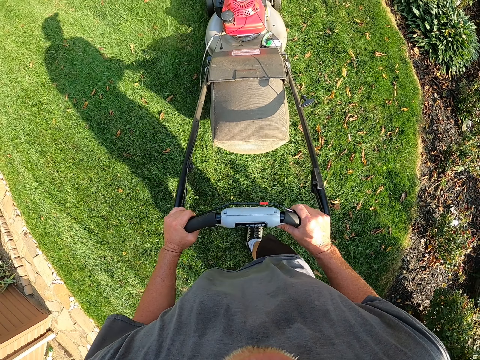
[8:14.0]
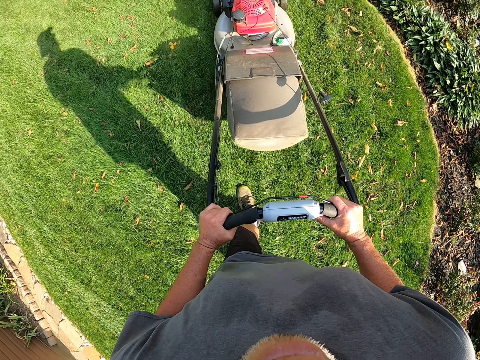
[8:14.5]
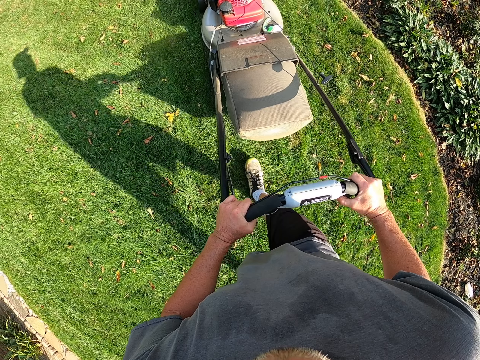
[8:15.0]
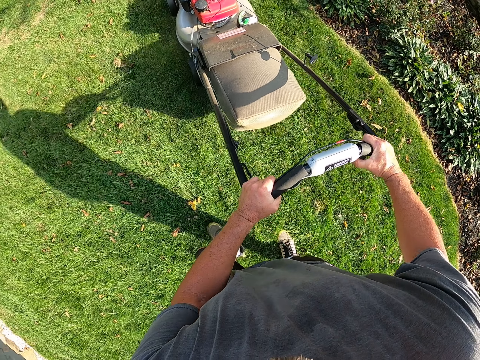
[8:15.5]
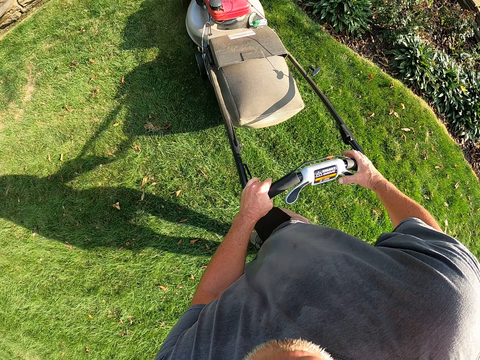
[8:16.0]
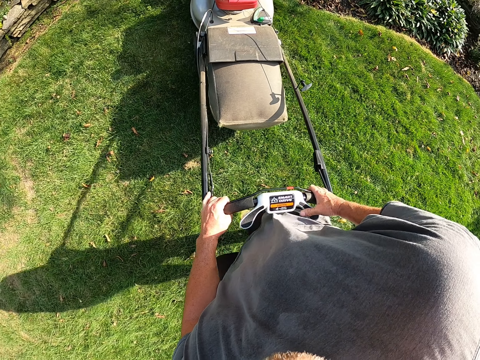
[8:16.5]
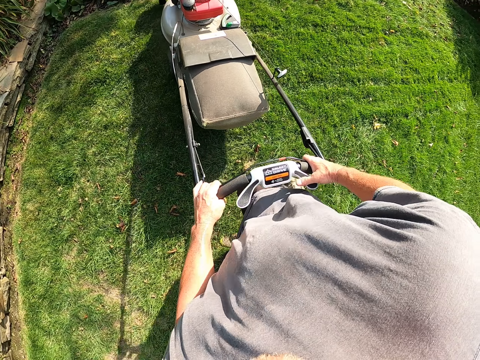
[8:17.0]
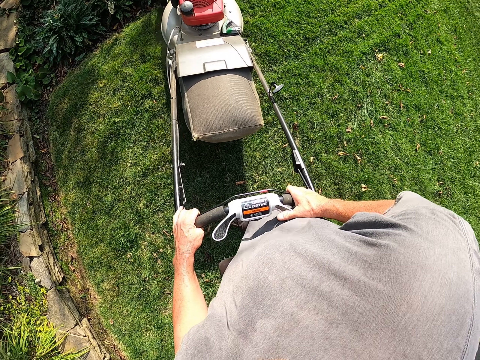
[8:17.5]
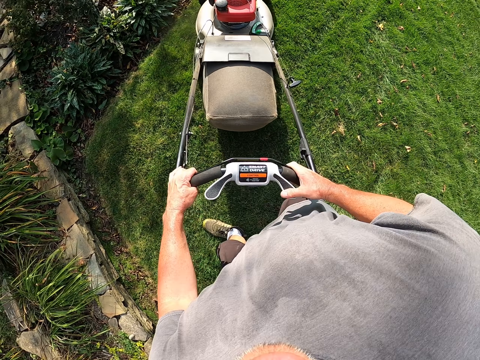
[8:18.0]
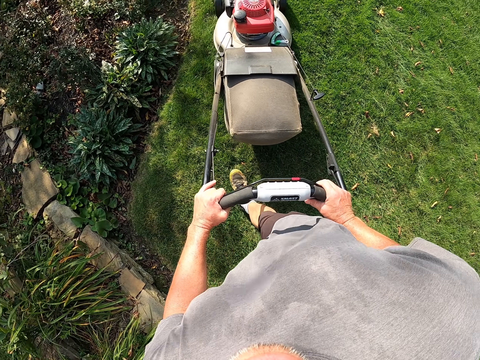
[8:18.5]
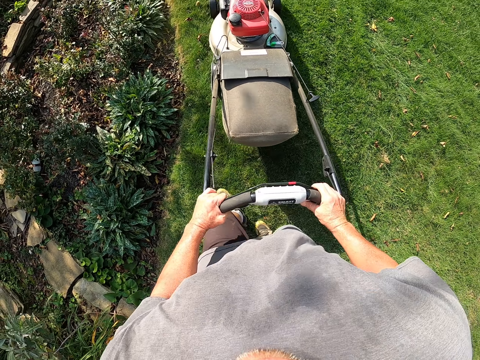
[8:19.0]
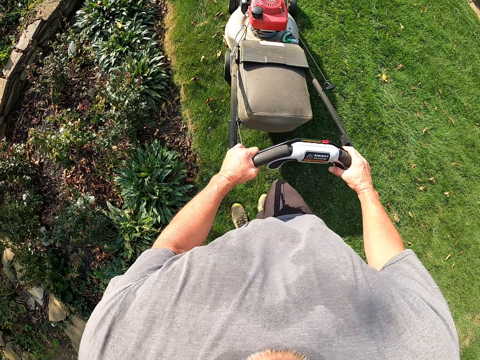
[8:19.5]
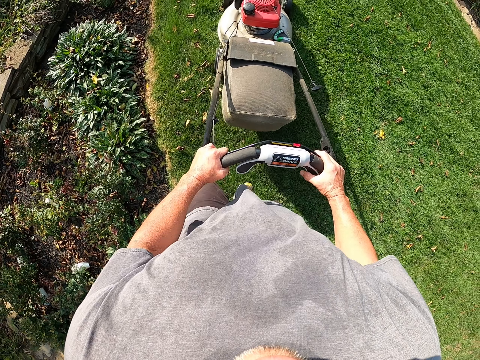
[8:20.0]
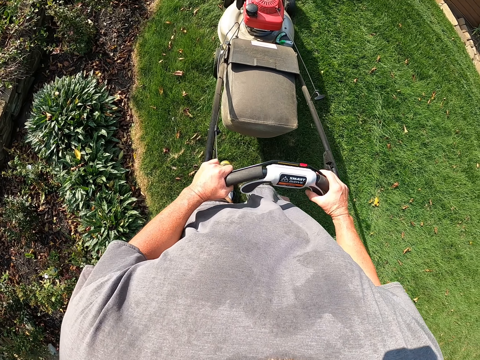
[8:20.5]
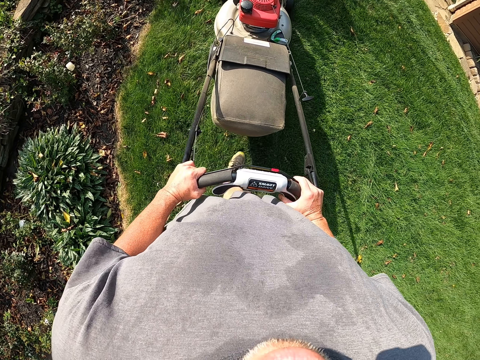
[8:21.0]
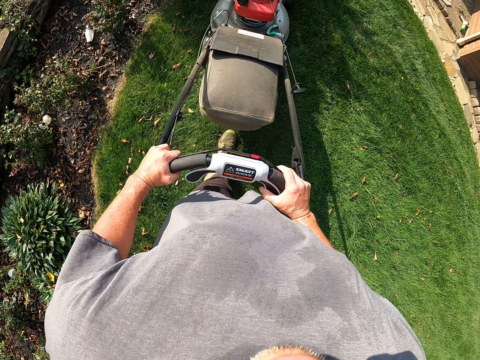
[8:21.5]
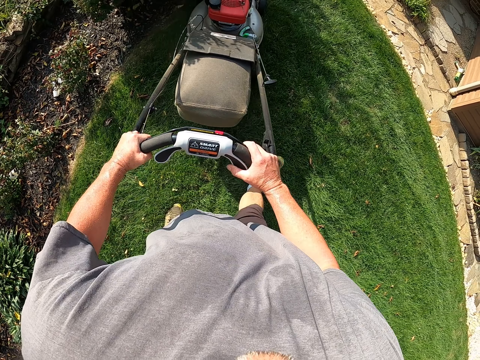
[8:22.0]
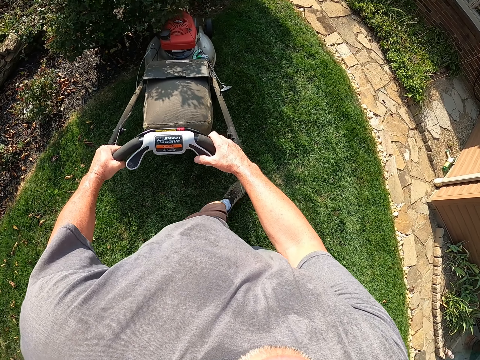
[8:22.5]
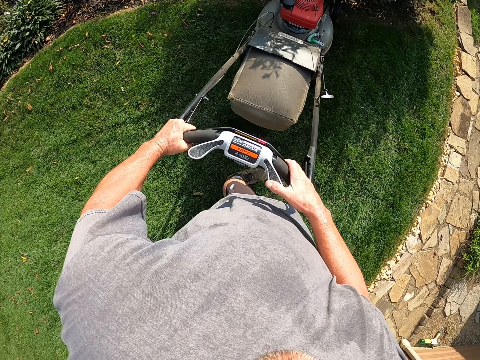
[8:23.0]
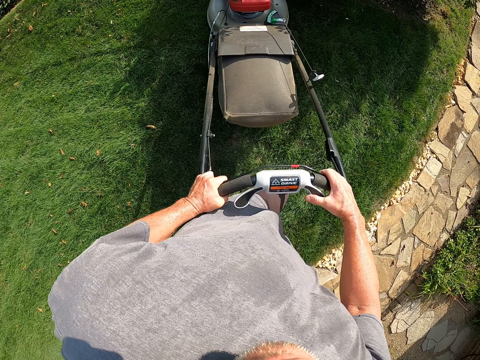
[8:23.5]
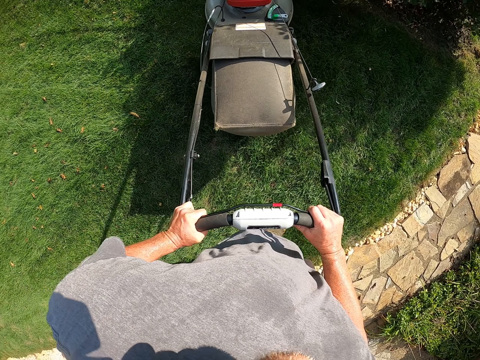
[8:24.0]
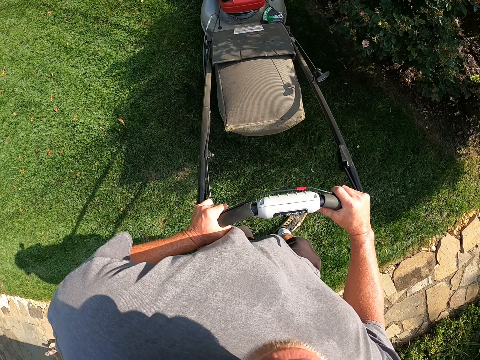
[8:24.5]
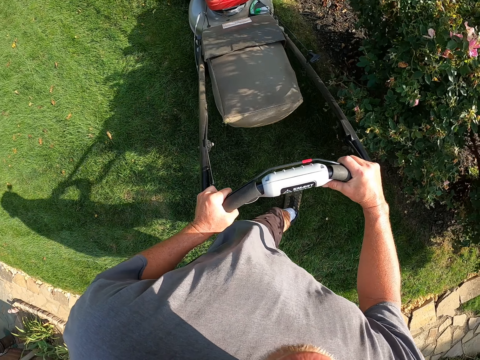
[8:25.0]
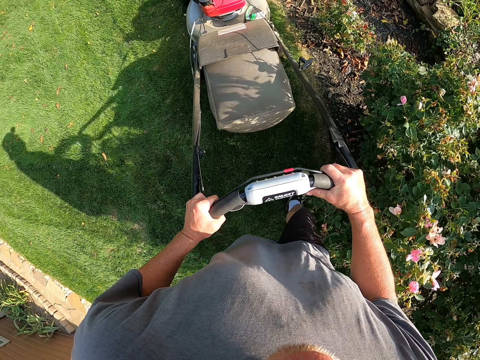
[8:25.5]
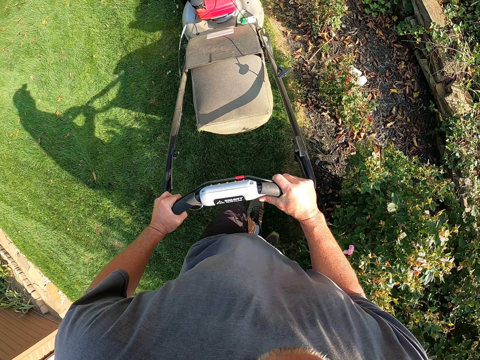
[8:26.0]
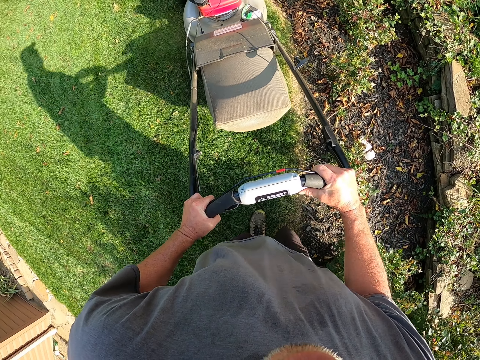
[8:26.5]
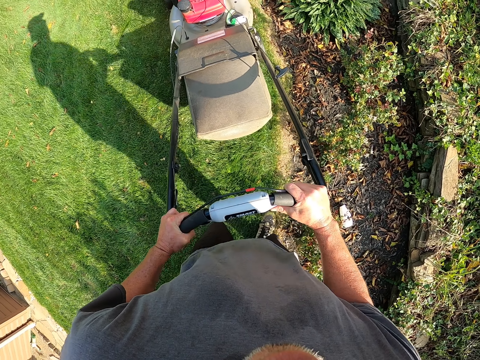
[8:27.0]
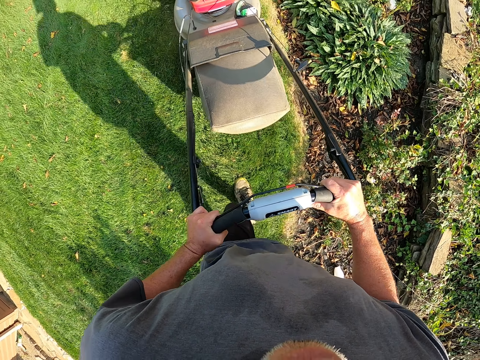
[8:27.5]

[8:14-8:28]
The camera wearer turns right. They cut grass with a lawn mower. They turn left.

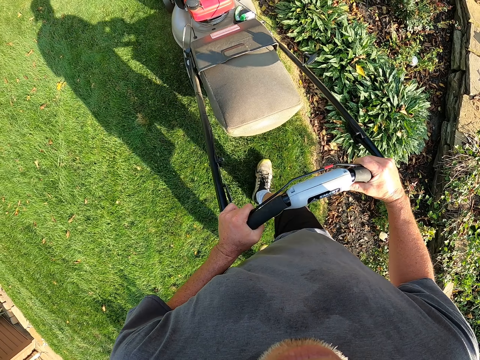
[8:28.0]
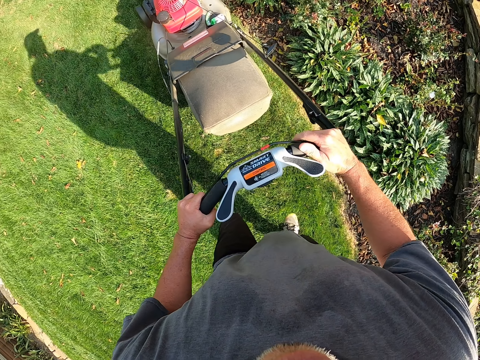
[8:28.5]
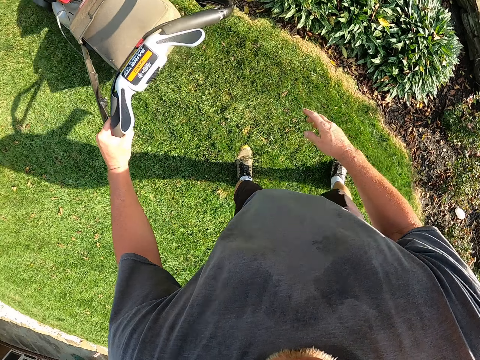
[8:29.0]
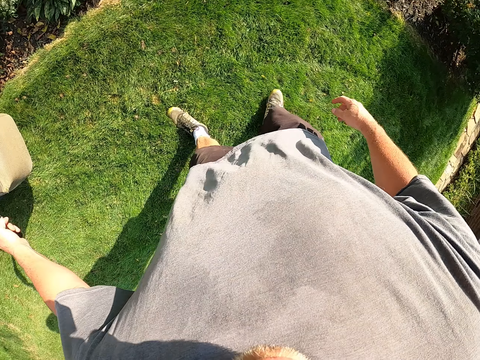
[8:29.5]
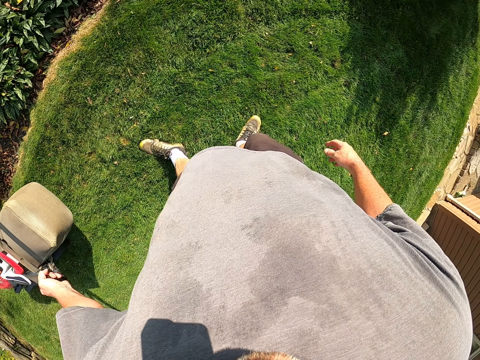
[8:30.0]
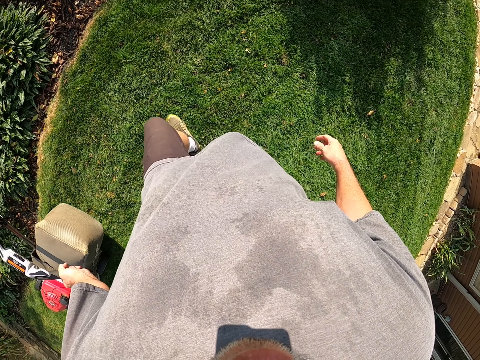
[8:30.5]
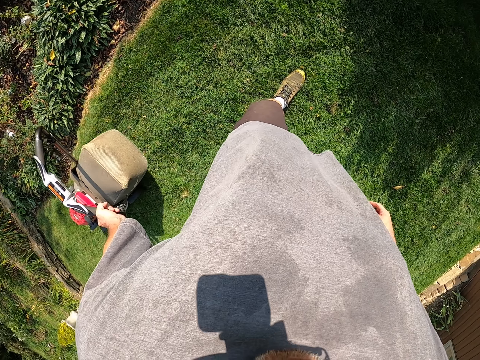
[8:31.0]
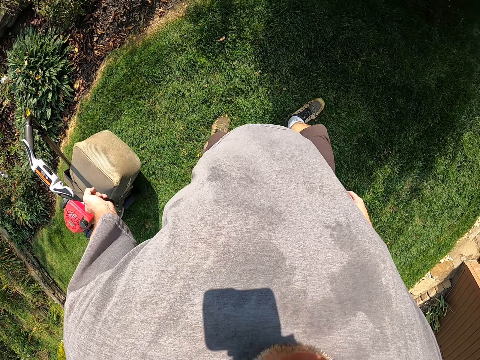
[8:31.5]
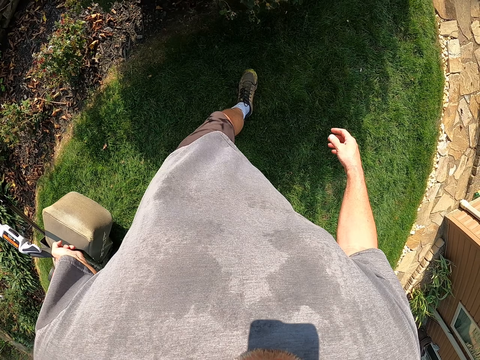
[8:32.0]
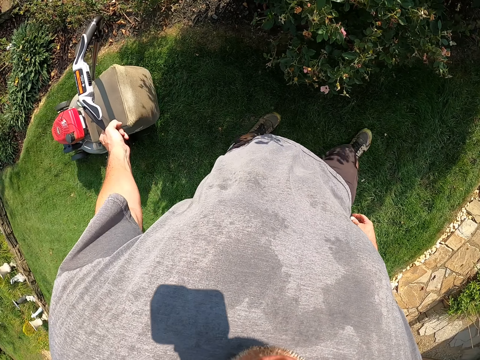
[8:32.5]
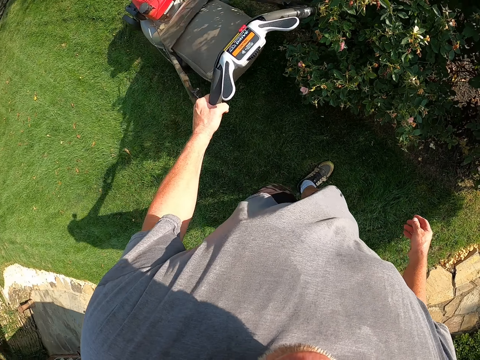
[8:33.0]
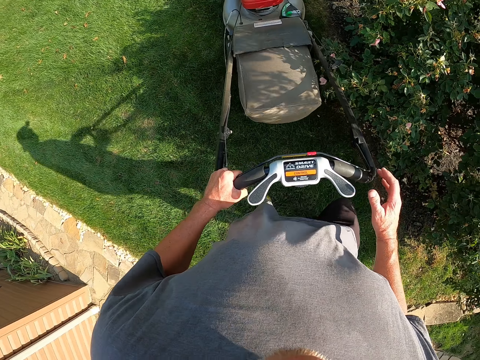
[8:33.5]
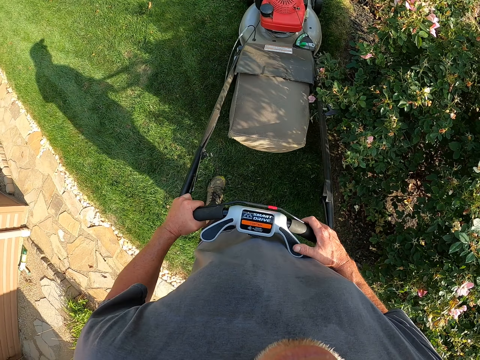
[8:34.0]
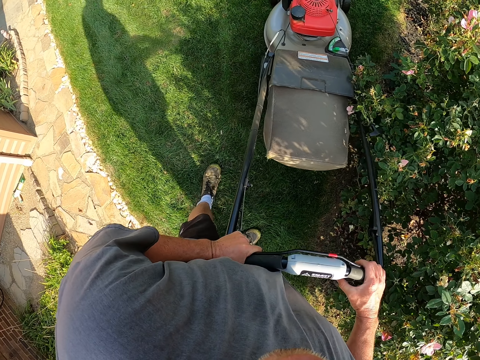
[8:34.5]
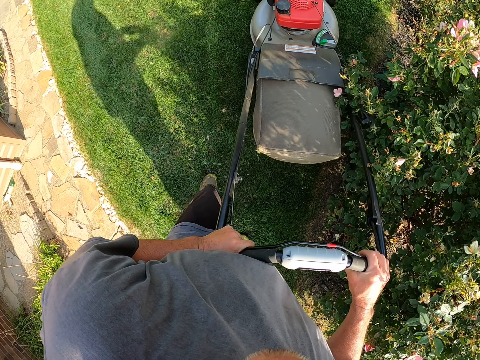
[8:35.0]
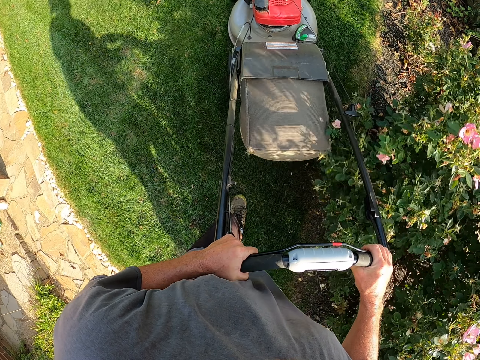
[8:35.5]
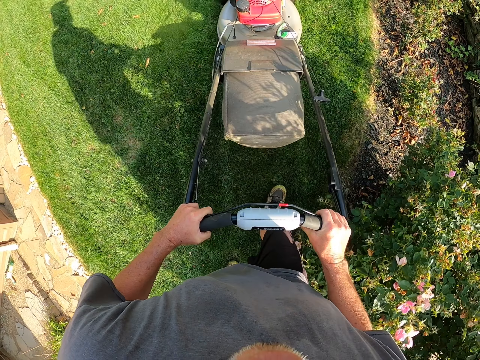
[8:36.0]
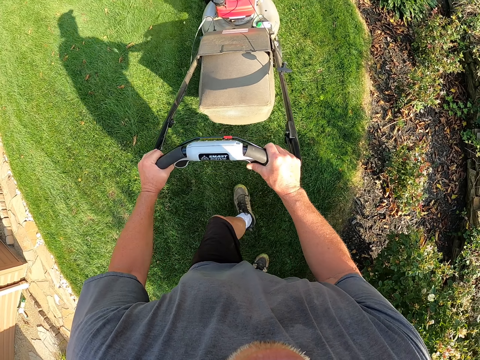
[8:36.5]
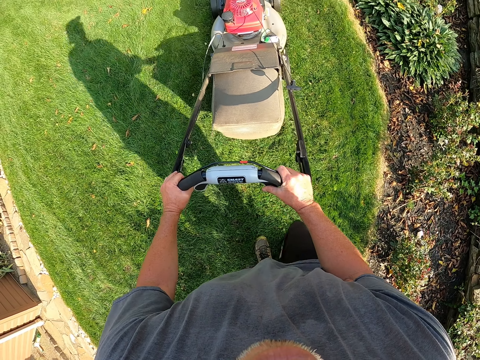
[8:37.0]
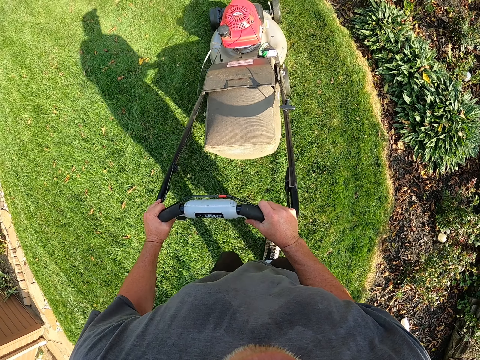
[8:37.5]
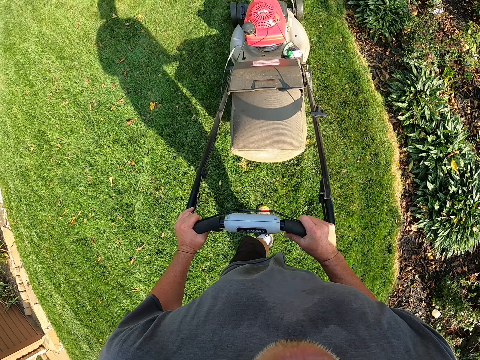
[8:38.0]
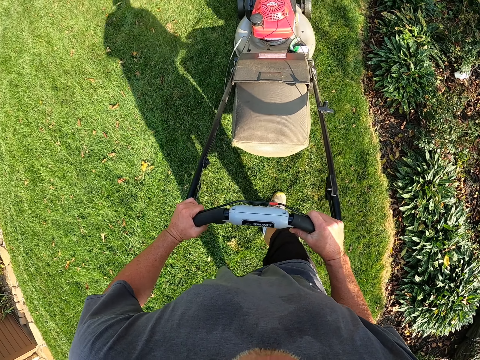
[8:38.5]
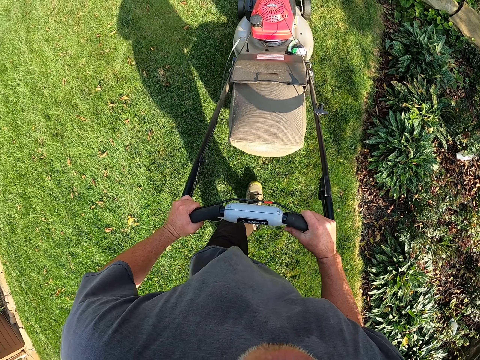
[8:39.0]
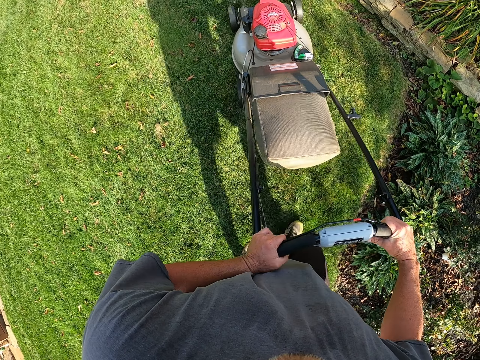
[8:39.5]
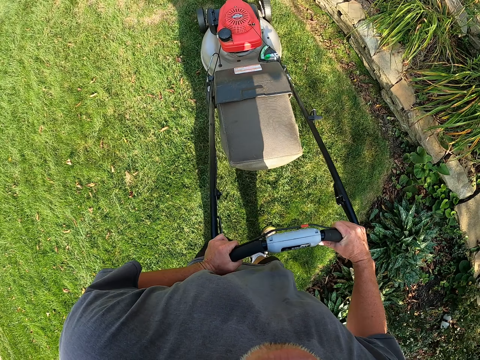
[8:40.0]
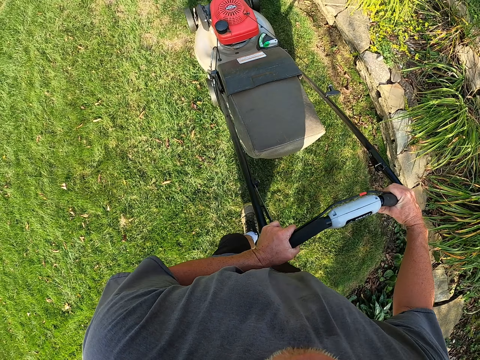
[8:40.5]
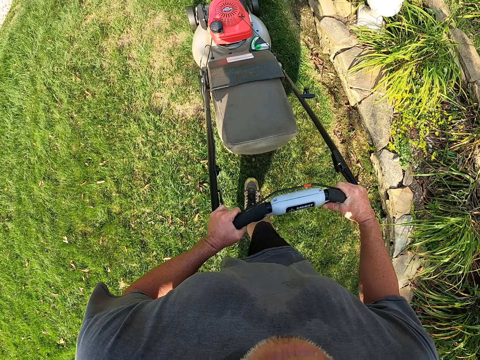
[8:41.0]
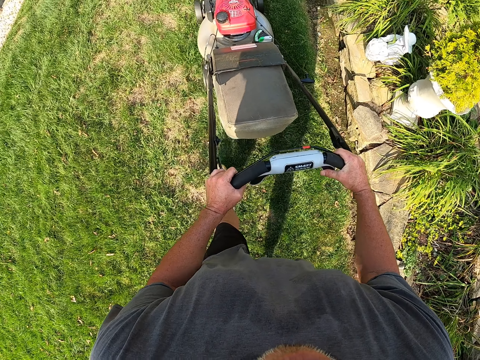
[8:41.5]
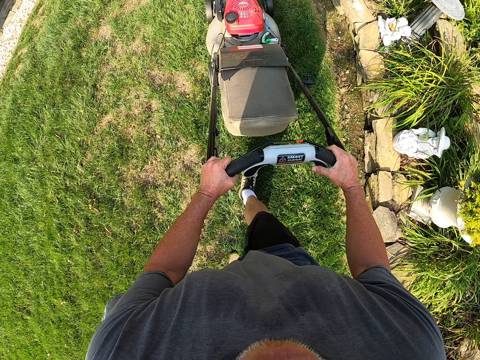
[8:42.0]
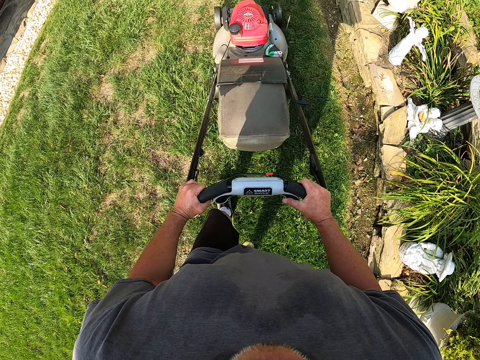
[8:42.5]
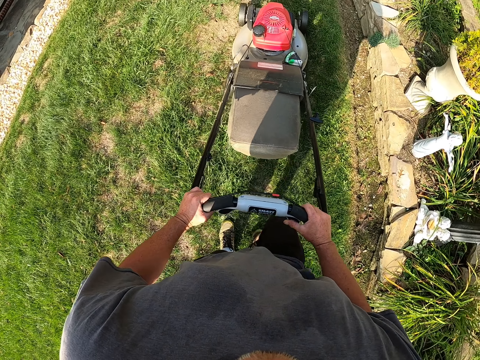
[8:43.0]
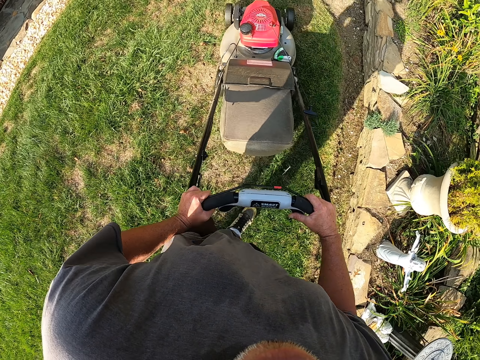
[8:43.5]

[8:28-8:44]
The camera wearer withdraws his right hand. He pulls a lawn mower. He cuts grass with the lawn mower.
